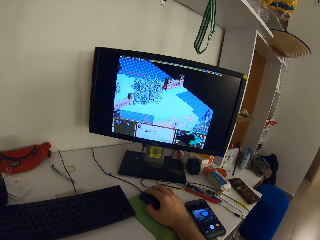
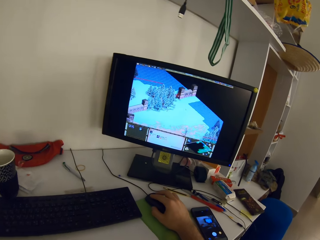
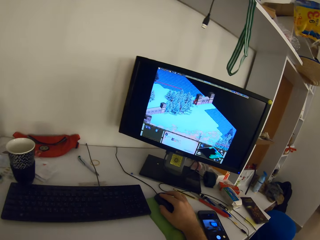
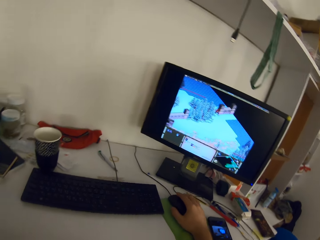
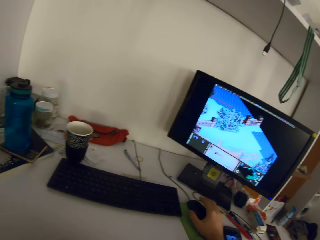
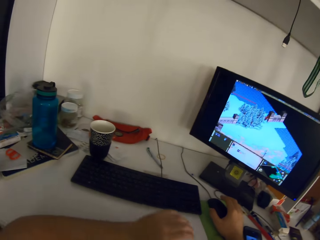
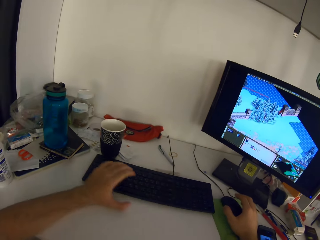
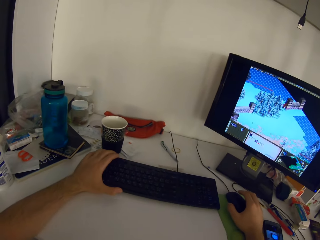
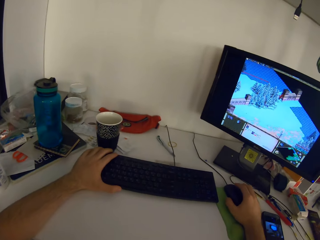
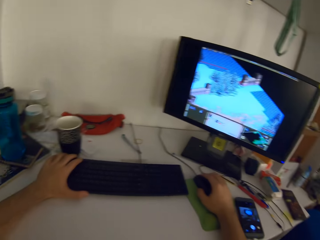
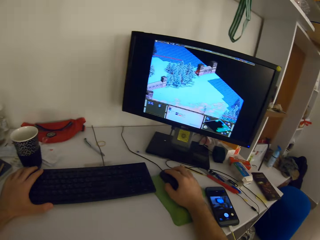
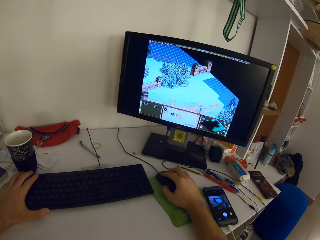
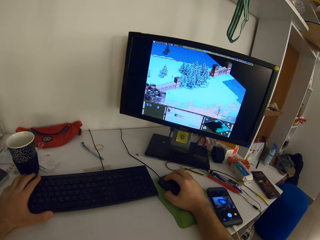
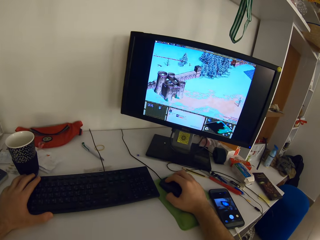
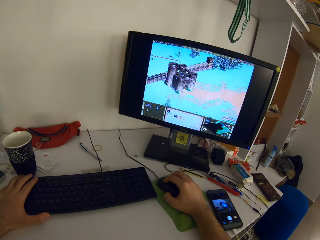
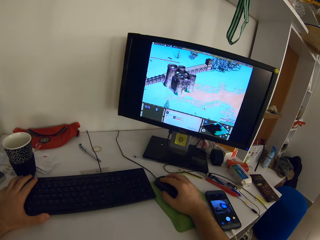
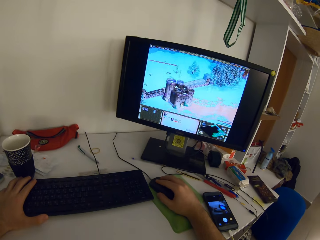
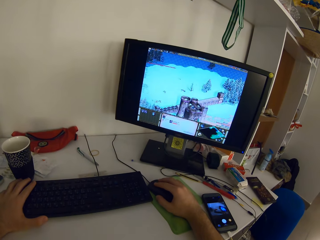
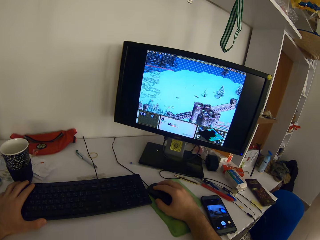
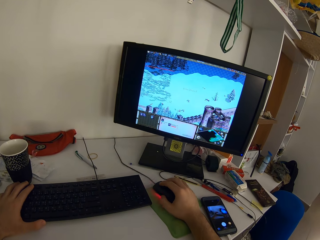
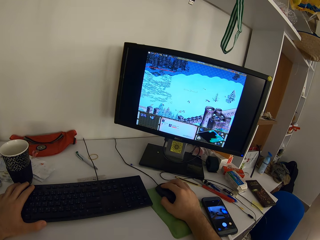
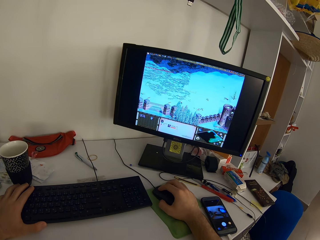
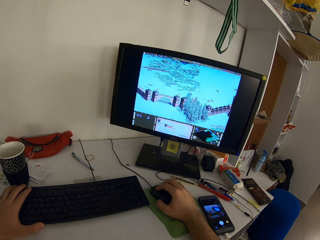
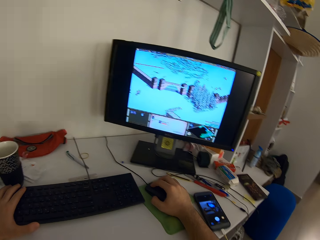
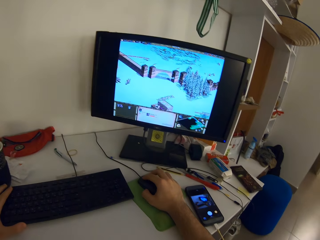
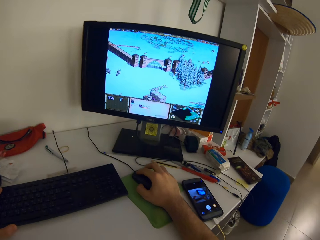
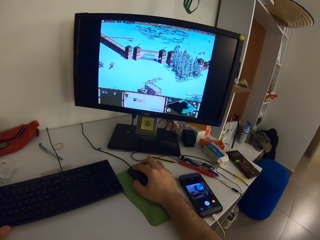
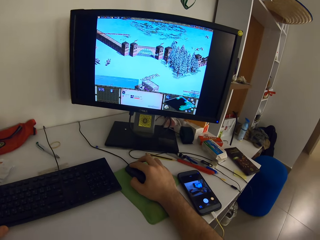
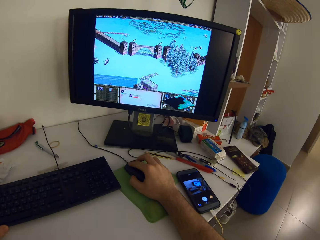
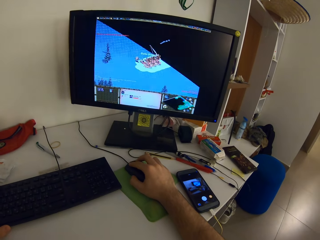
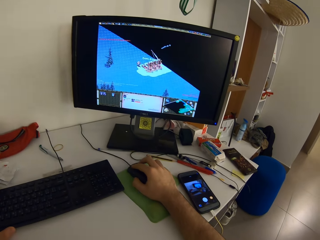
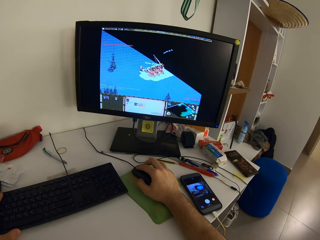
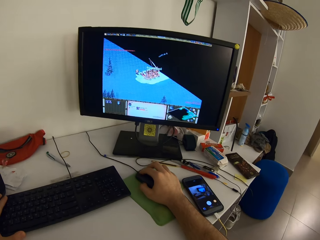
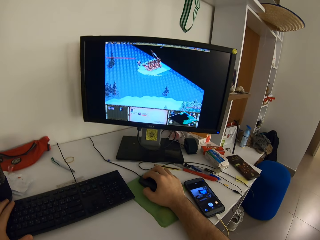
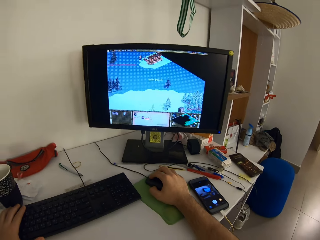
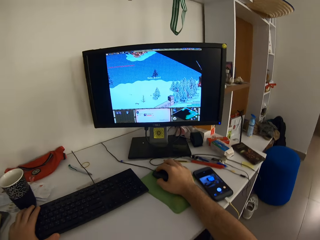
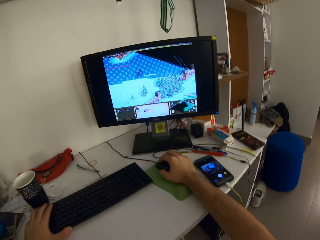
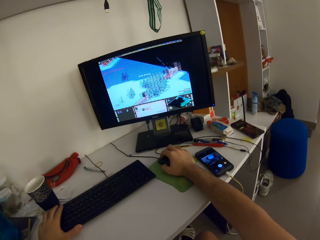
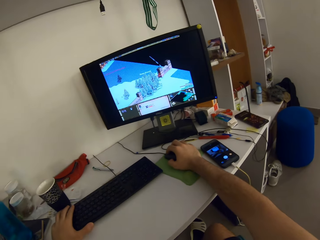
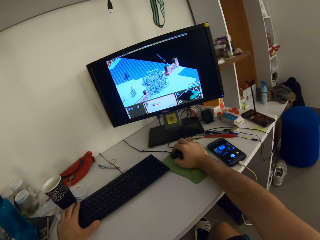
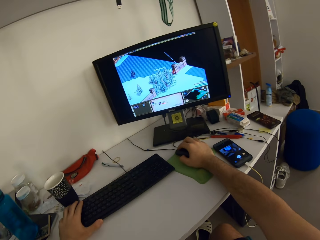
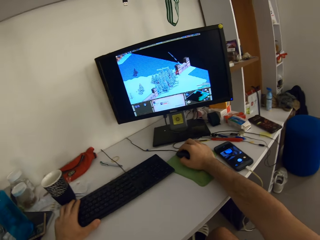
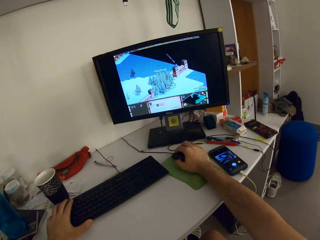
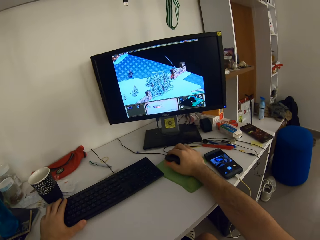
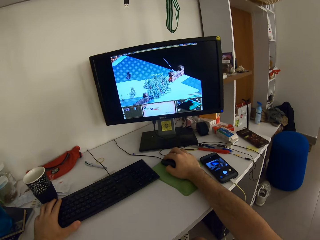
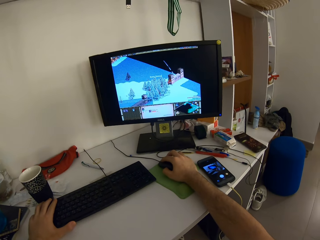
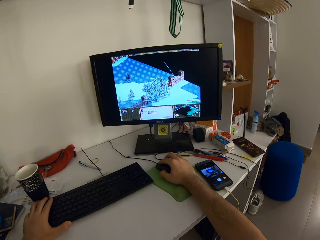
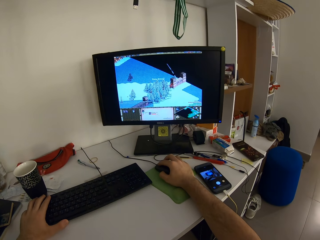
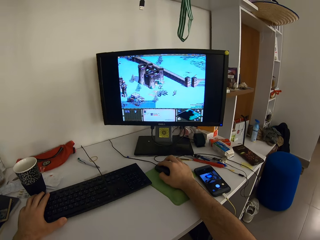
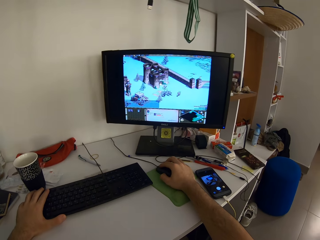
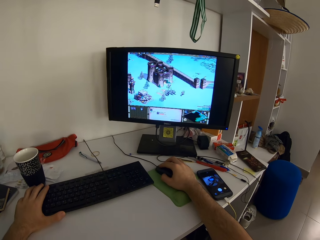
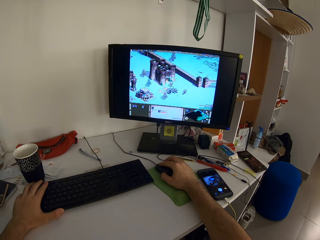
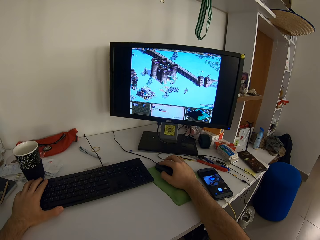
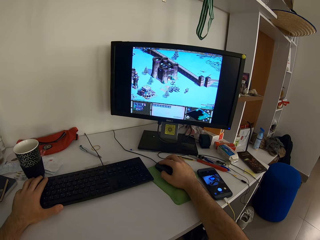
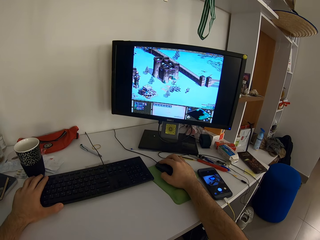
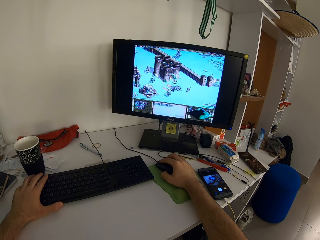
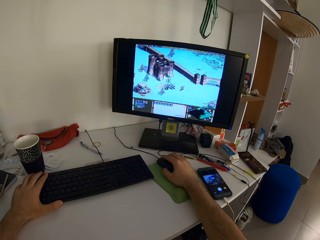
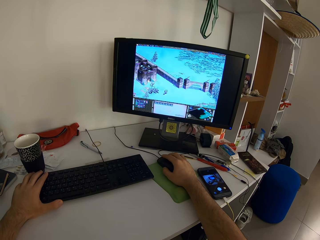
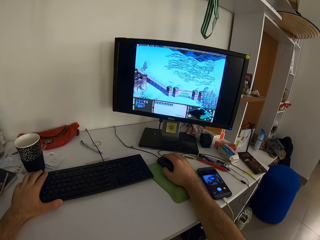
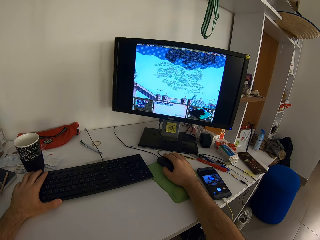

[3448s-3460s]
The camera wearer places his left hand on the keyboard.

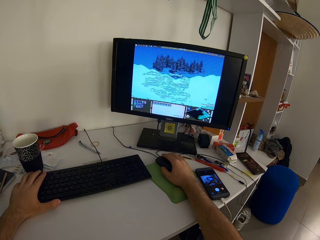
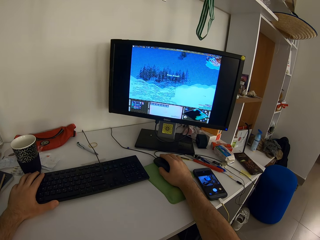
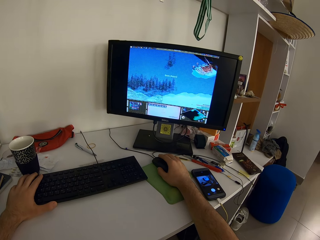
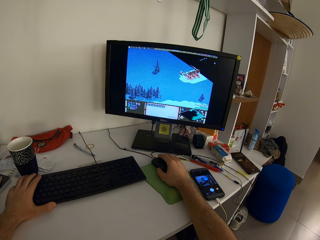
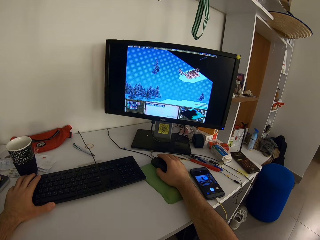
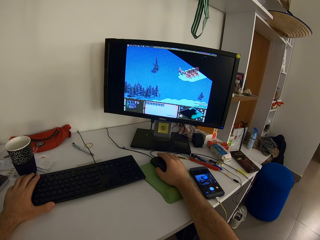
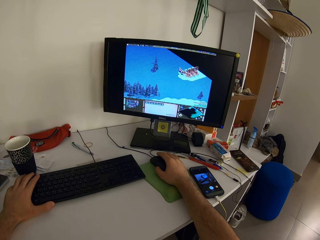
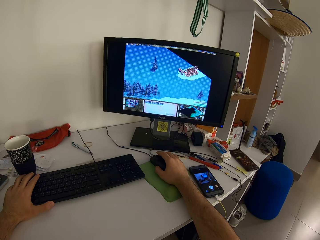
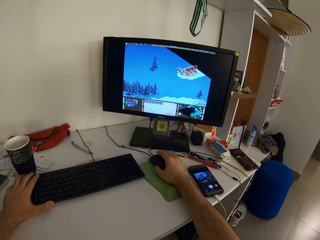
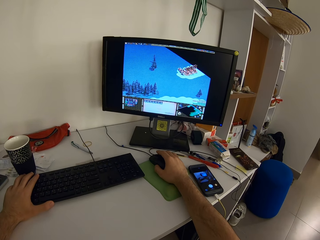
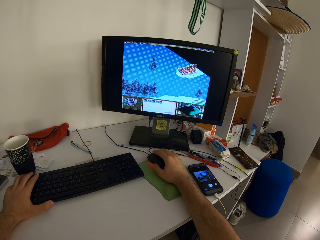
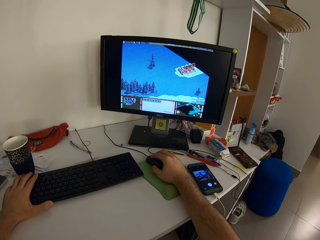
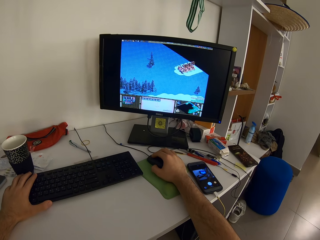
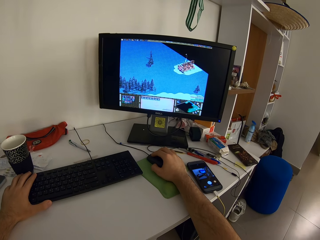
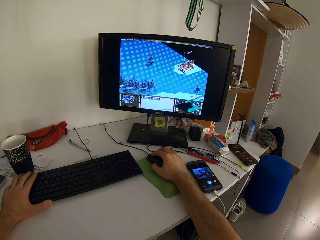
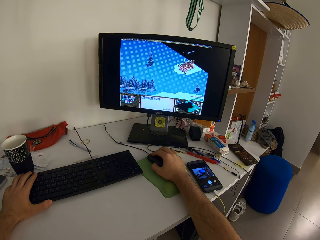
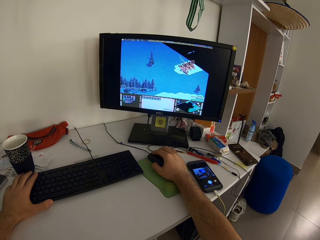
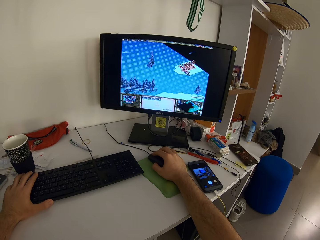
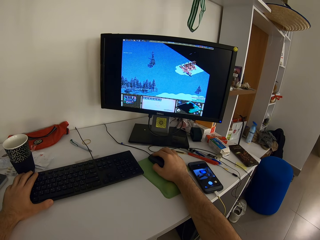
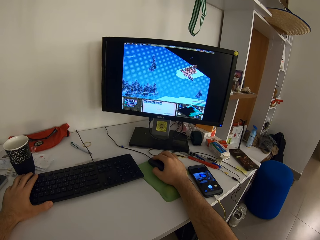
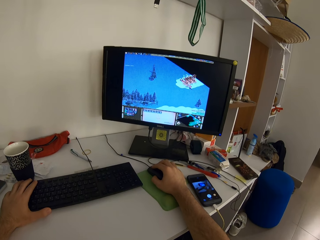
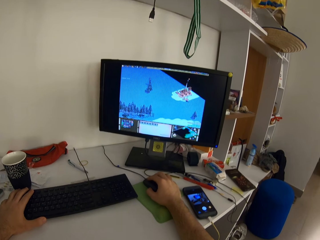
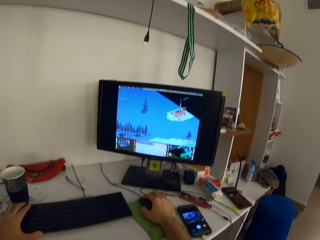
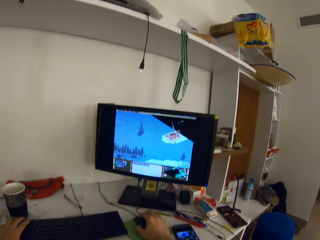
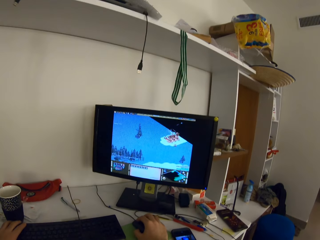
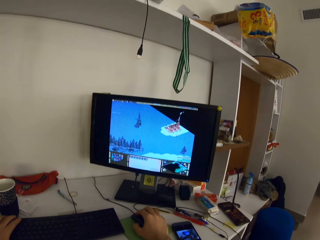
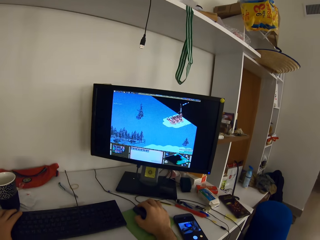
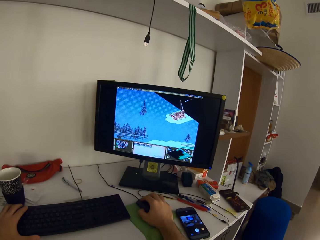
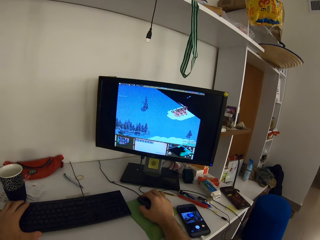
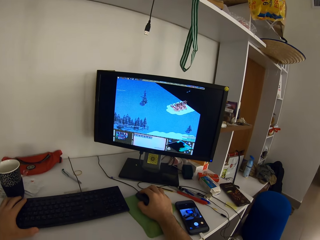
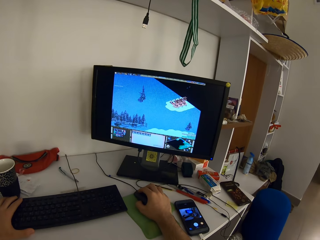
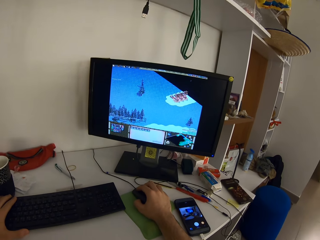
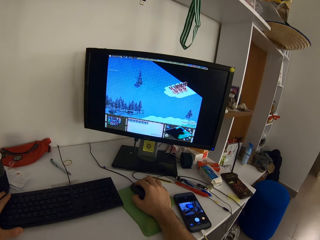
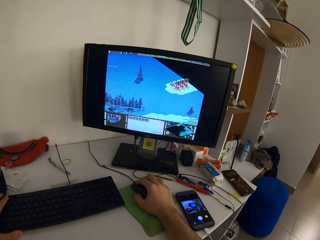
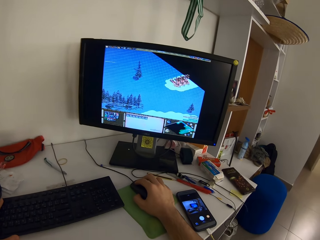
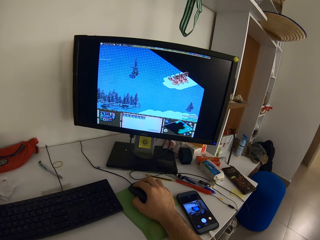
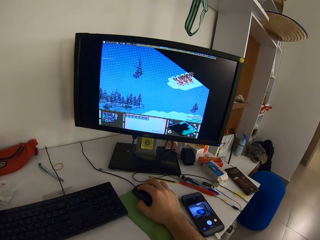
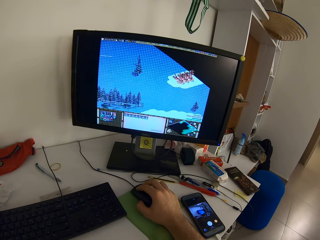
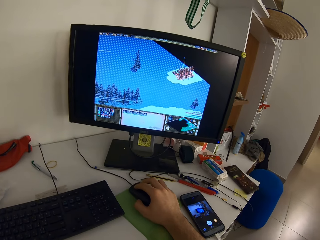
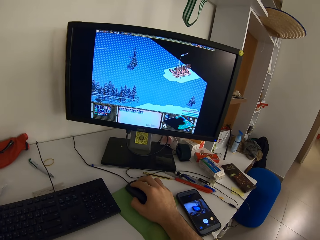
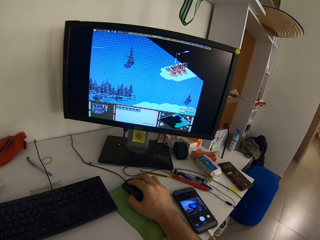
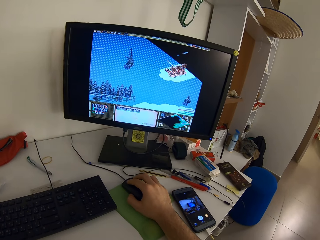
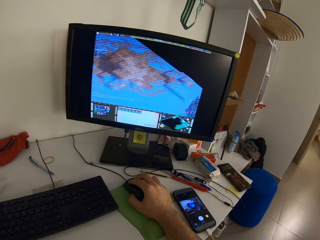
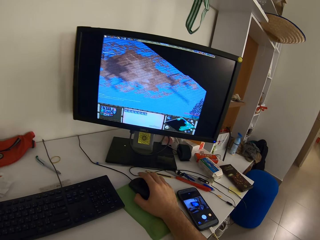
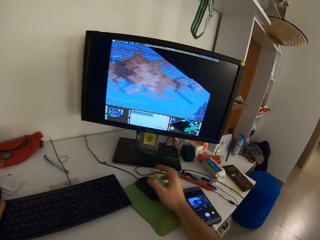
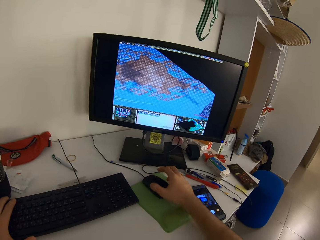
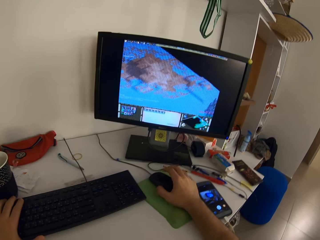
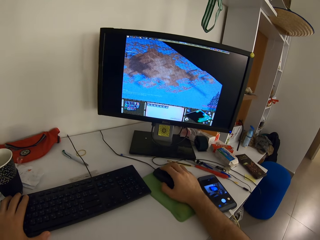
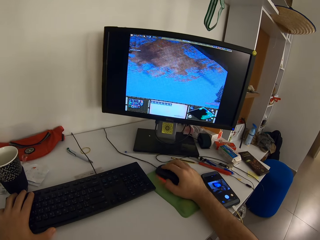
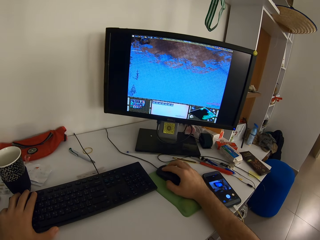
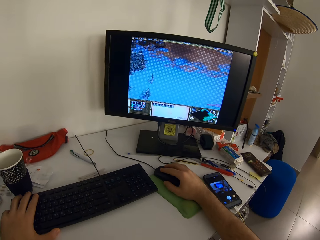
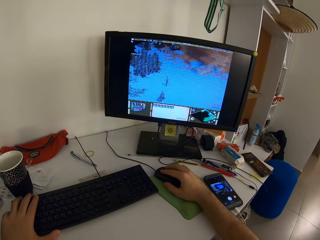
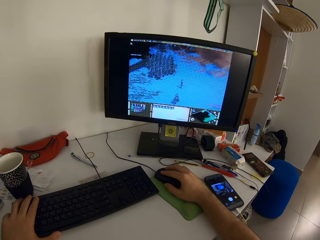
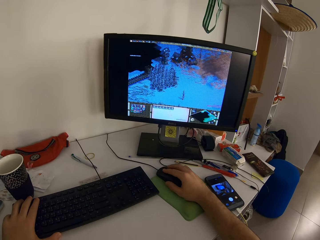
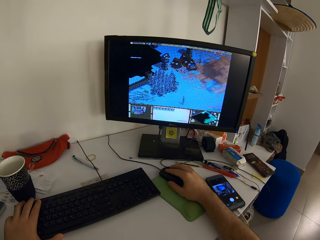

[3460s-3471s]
The camera wearer removes his hand from the mouse. He holds the mouse. He plays a video game on the computer with the mouse.
